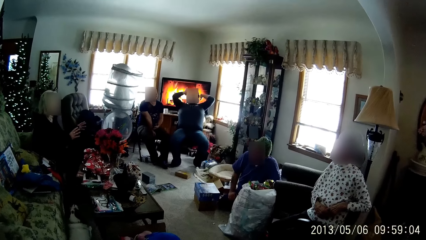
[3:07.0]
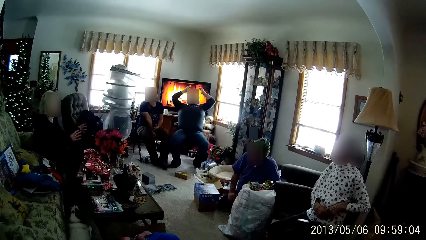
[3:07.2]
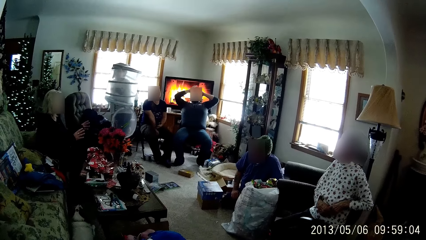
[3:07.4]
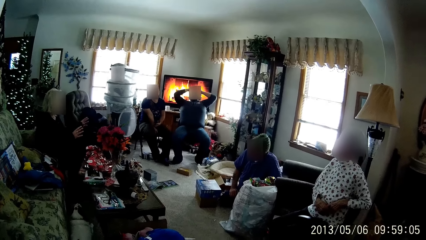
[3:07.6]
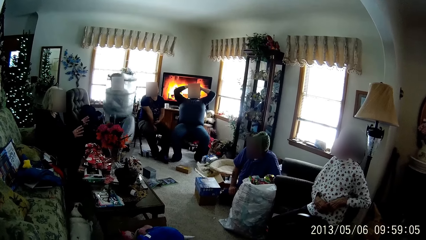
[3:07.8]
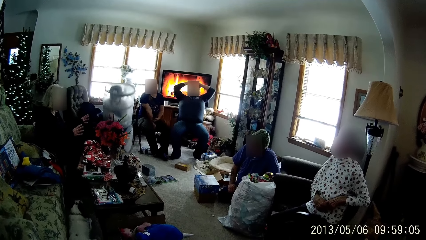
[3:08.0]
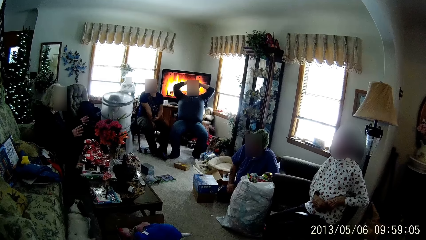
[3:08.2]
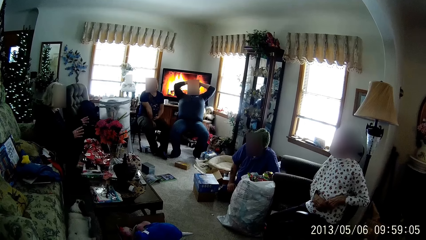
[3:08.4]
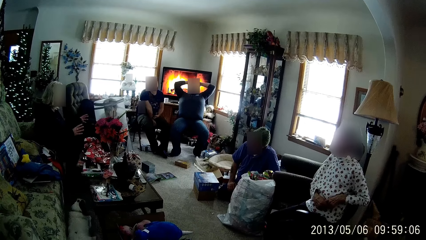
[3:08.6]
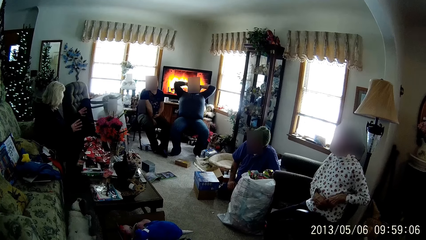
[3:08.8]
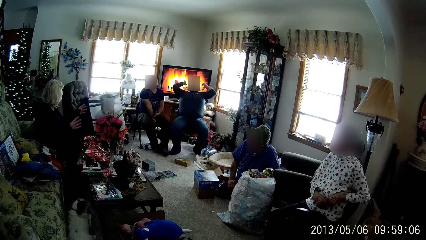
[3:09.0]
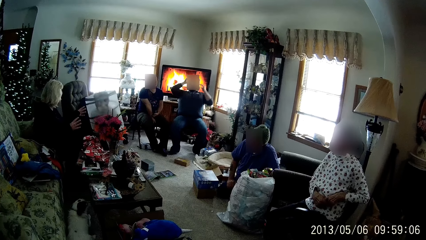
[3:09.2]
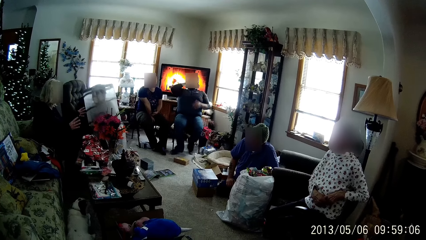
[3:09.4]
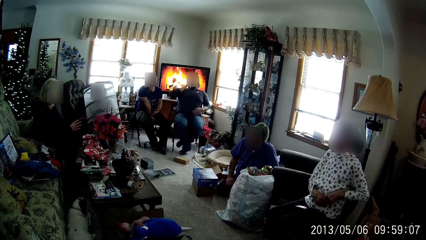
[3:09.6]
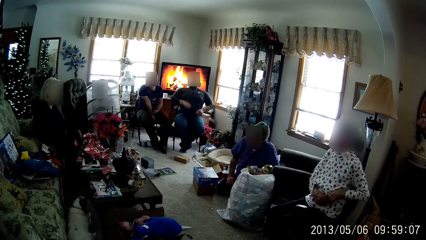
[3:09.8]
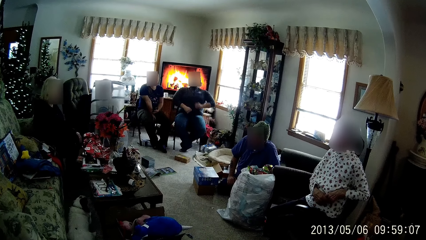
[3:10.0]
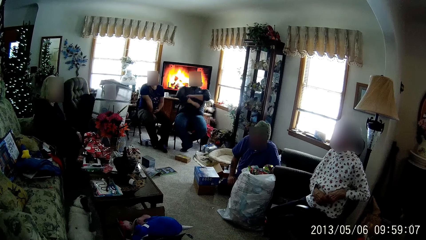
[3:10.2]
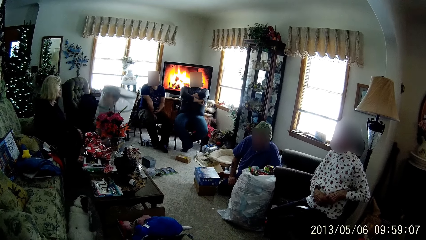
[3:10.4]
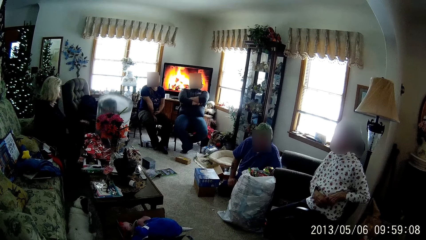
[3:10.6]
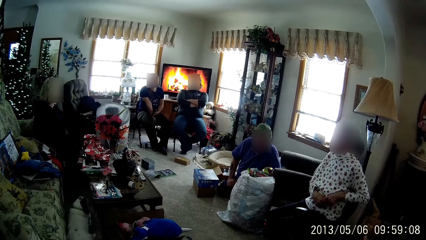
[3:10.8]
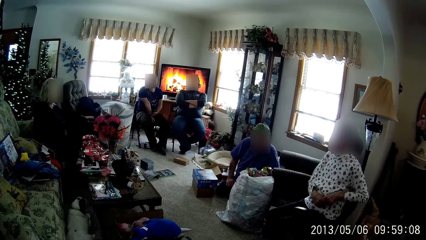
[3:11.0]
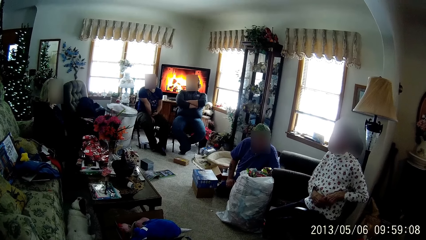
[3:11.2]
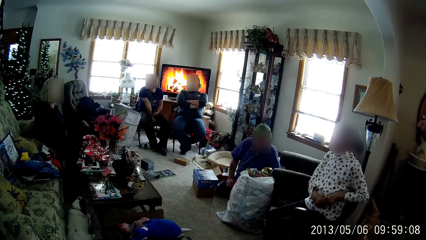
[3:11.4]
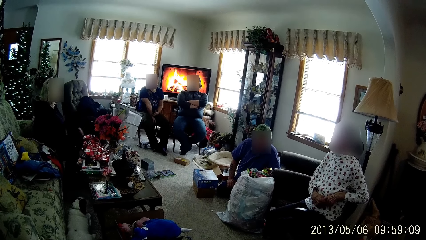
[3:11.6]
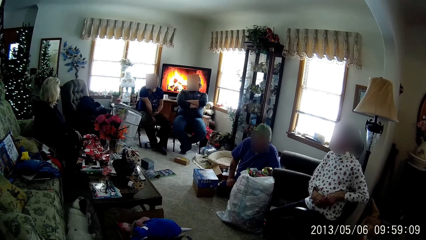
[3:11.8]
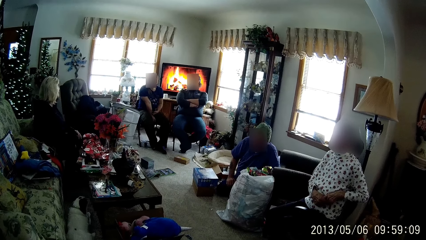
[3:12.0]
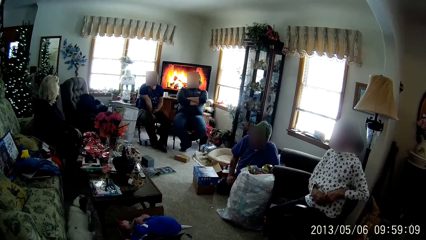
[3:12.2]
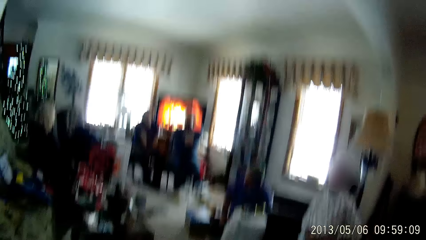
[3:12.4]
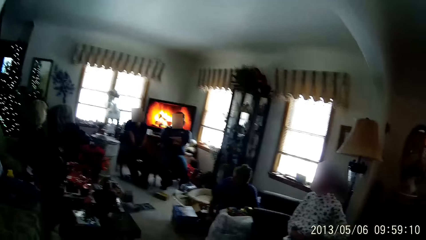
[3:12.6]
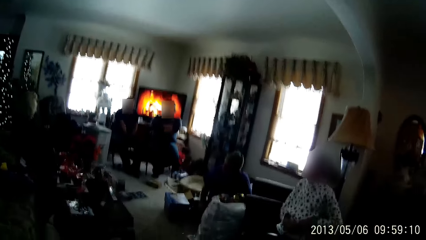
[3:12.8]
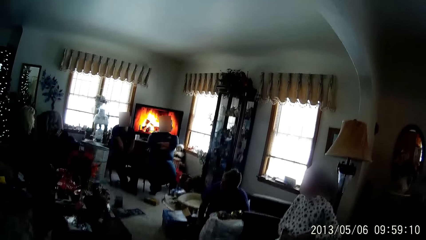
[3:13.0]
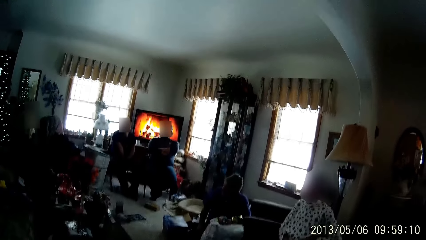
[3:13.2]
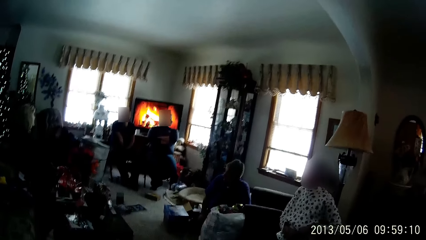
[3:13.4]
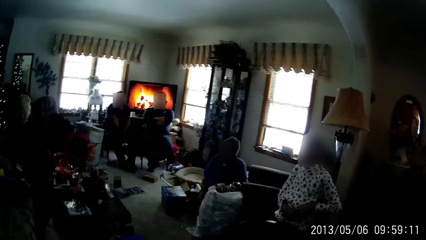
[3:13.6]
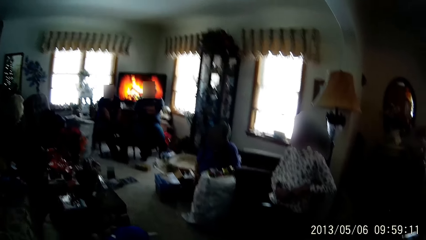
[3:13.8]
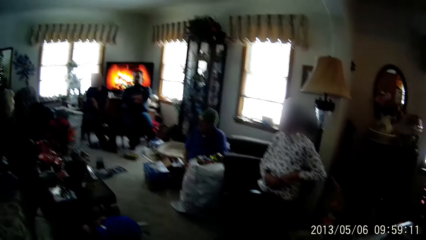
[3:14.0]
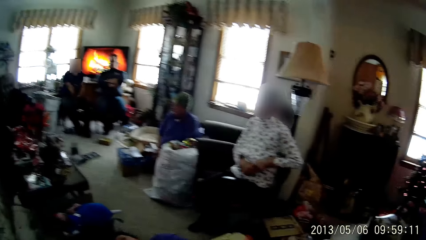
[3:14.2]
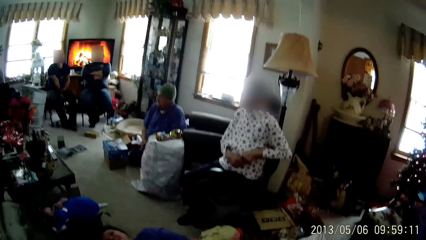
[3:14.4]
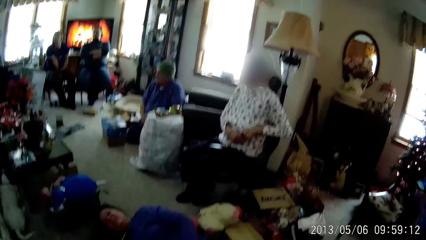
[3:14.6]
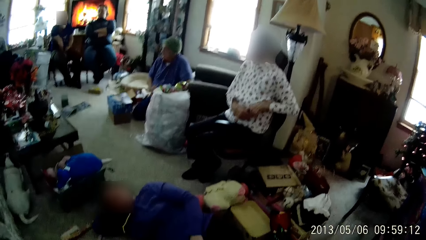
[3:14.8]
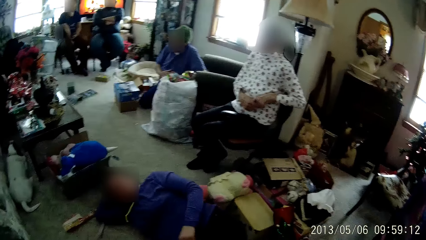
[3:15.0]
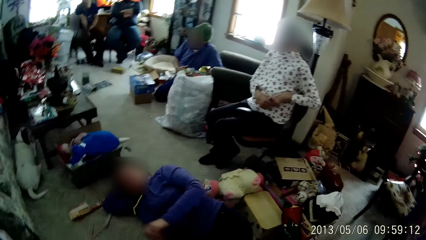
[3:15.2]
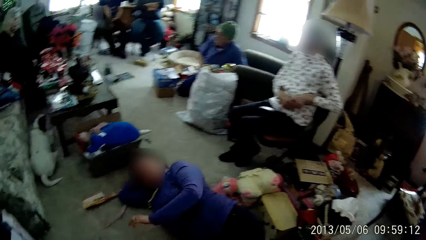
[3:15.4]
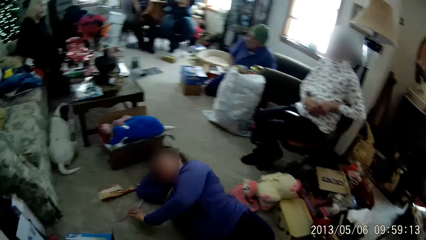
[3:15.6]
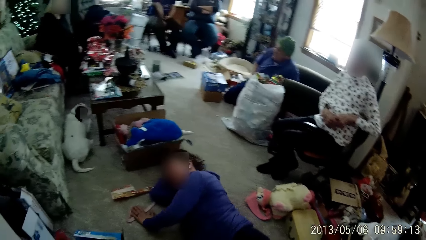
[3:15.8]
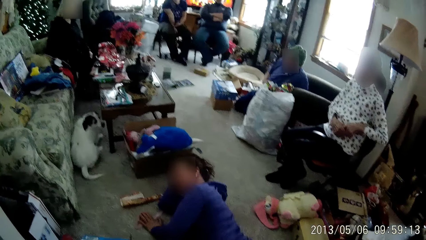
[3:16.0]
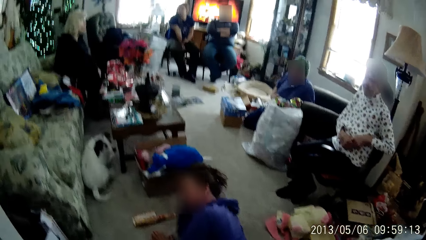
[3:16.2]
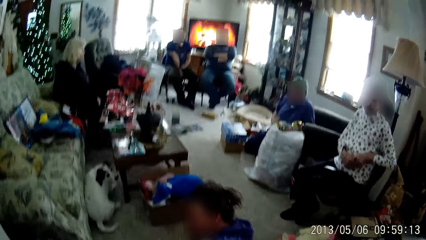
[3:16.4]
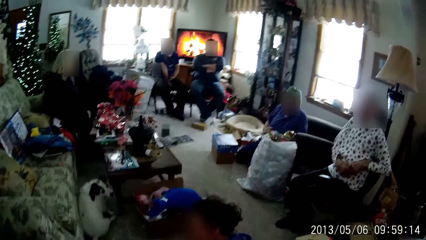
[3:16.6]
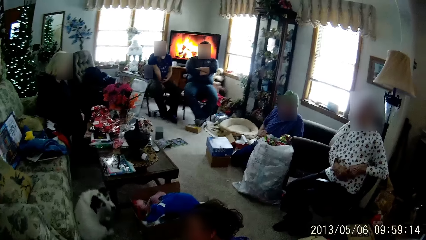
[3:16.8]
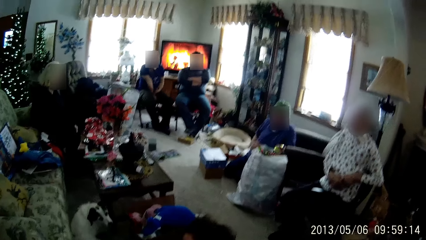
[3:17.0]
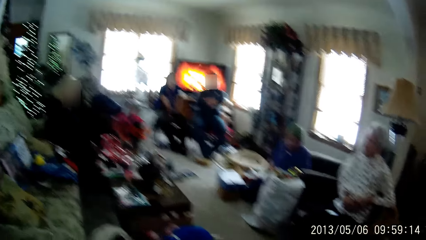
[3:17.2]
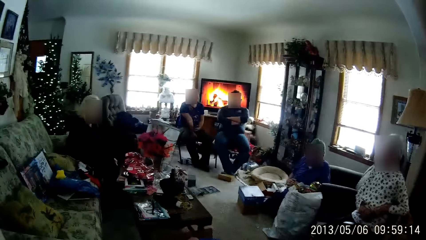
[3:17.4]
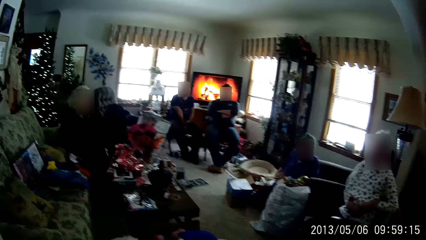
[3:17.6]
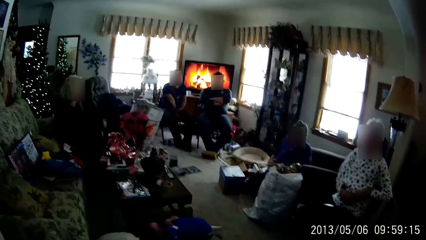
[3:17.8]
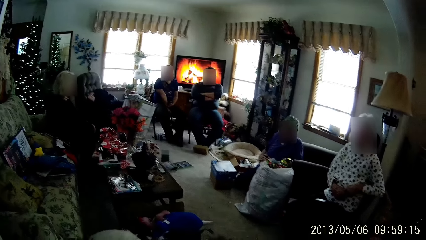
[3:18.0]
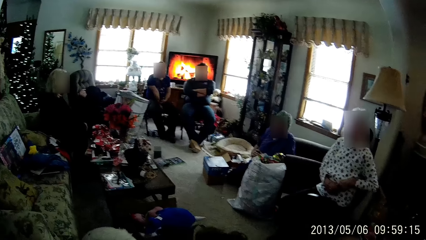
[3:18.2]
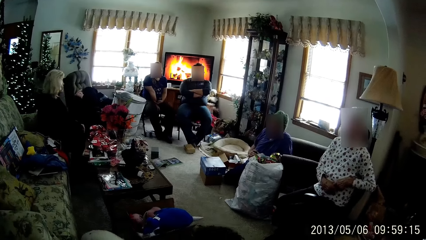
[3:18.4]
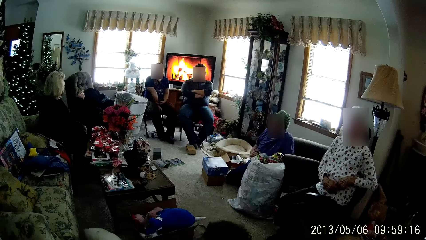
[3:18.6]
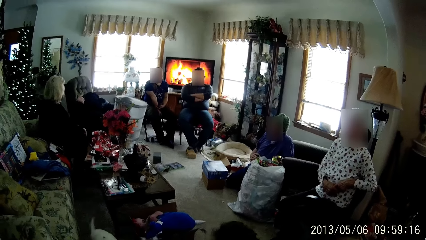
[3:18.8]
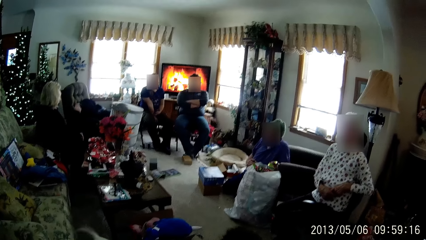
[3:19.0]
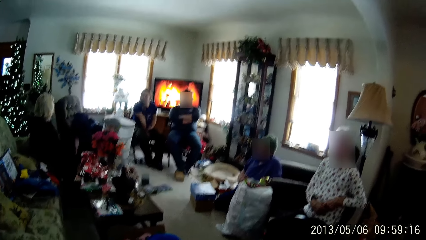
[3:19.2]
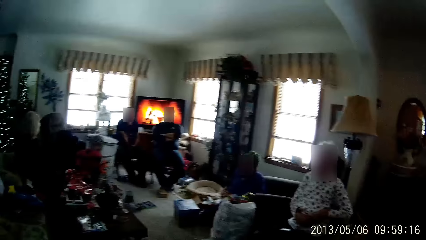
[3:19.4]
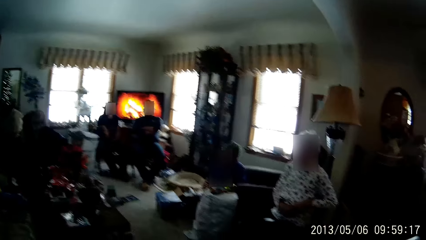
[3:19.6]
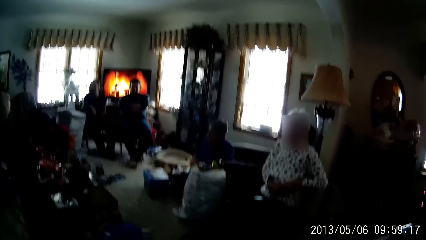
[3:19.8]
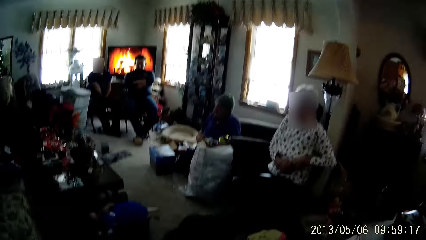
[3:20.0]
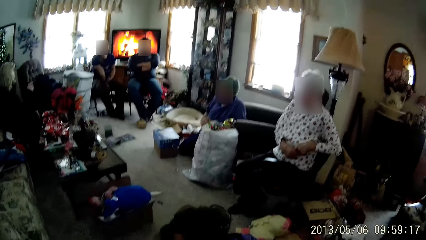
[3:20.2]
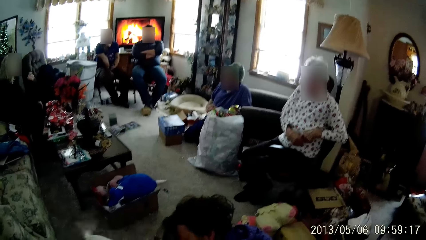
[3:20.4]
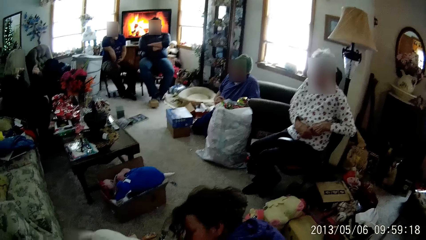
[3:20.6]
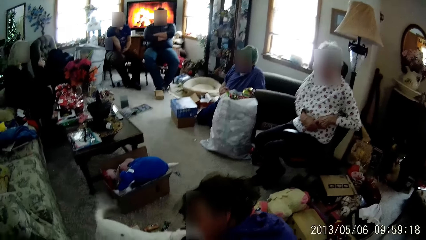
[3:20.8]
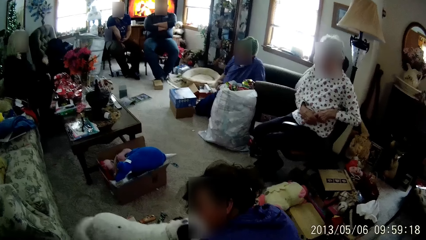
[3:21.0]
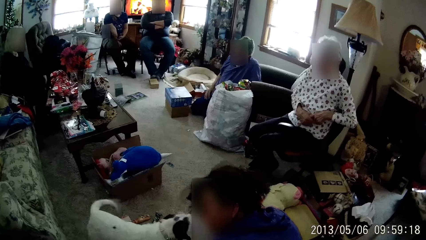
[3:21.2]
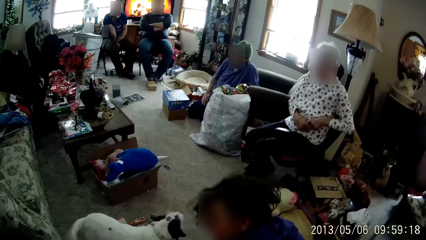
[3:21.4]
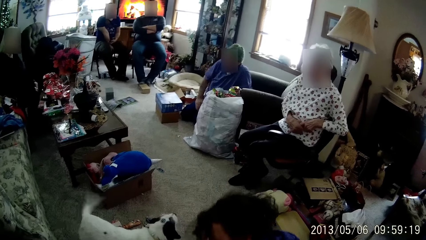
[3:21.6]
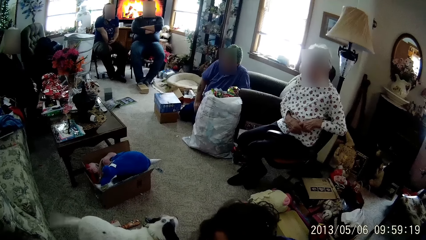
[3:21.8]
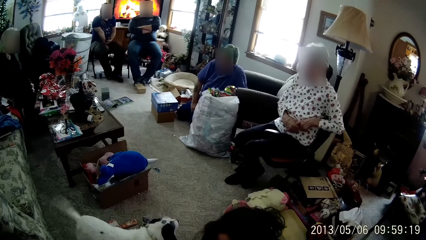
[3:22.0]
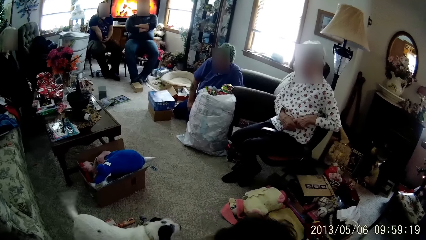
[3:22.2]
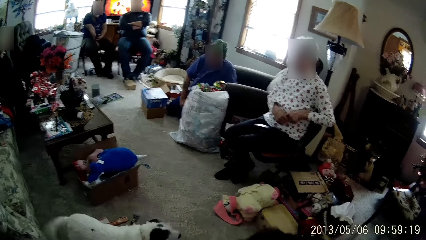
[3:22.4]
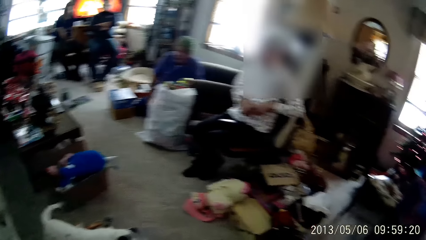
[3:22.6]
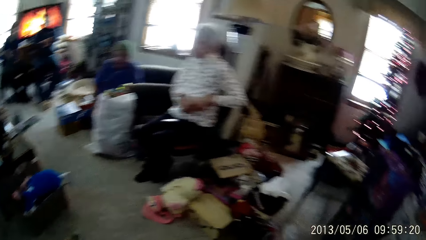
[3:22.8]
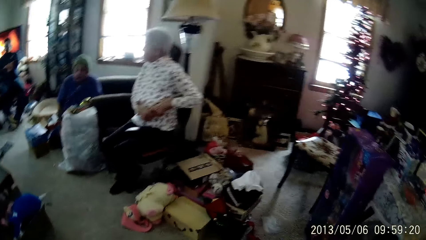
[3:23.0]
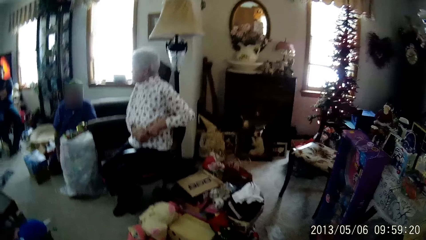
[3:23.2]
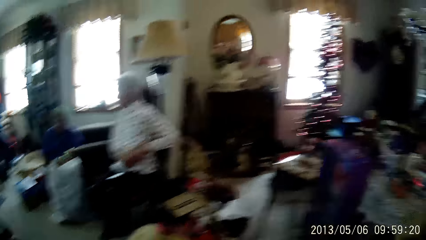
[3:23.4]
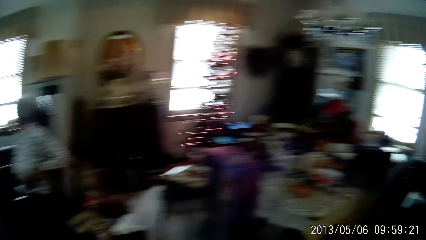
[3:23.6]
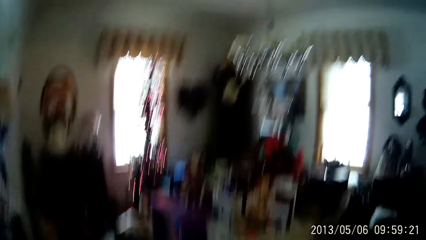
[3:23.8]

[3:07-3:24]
A woman sits on the floor of the living room. A man folds both hands. Another woman rolls on the floor and plays with a dog on the floor.
